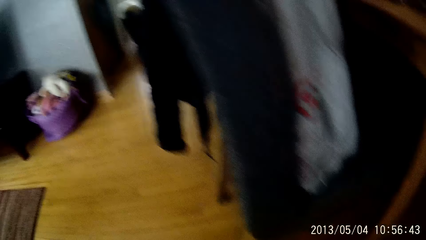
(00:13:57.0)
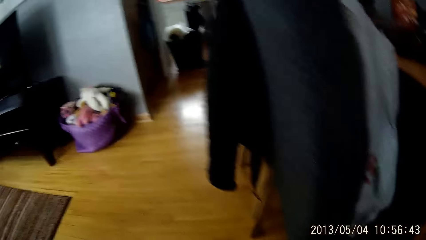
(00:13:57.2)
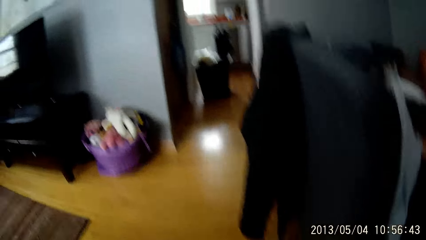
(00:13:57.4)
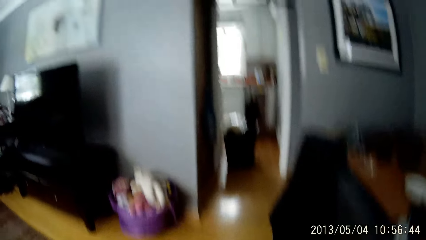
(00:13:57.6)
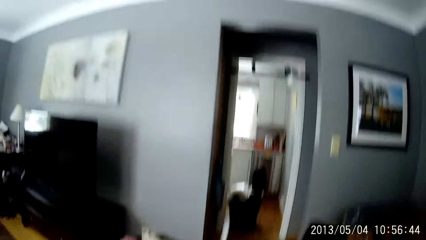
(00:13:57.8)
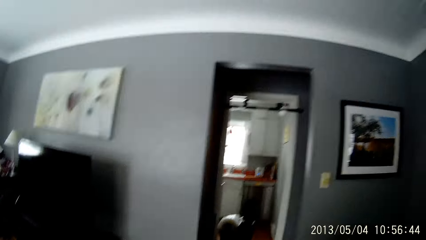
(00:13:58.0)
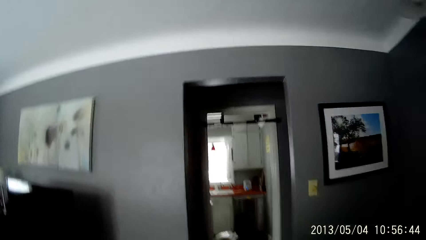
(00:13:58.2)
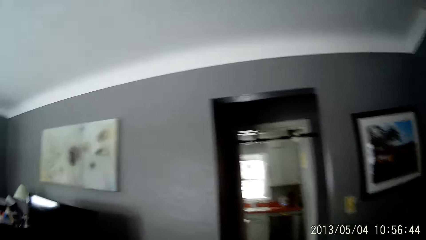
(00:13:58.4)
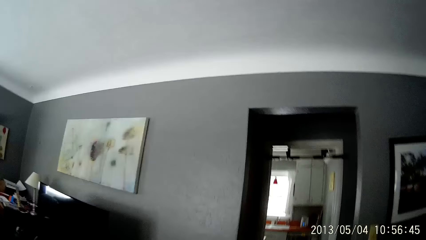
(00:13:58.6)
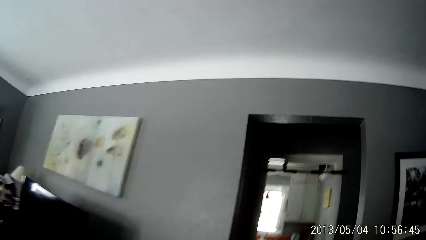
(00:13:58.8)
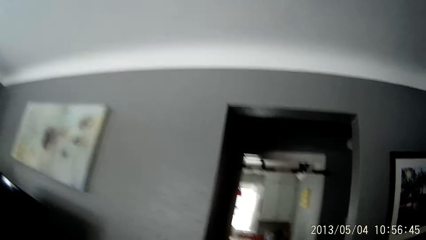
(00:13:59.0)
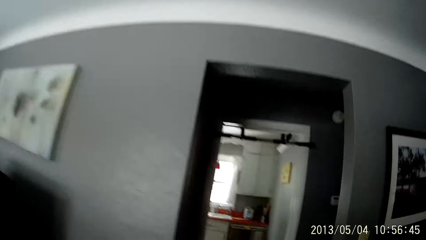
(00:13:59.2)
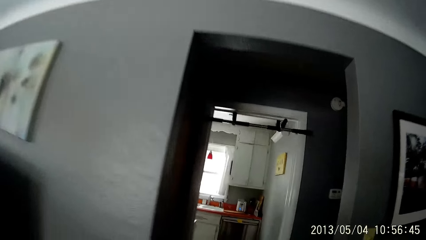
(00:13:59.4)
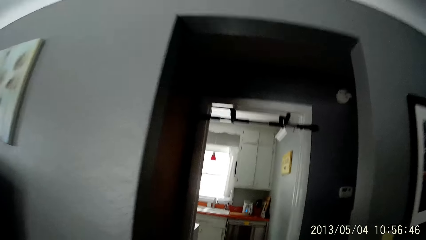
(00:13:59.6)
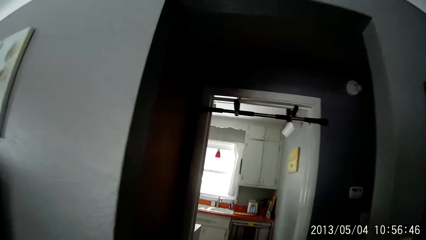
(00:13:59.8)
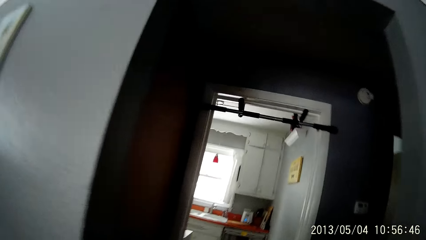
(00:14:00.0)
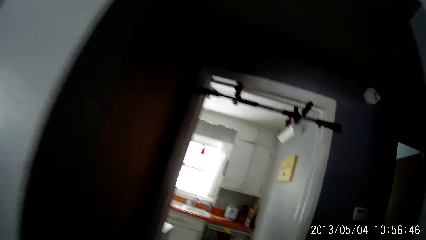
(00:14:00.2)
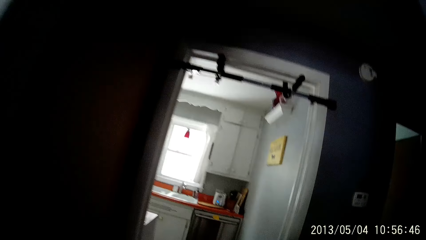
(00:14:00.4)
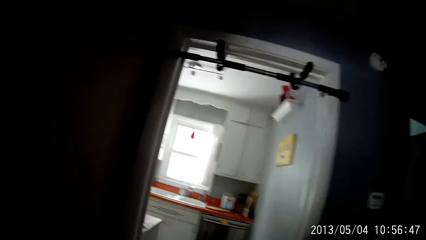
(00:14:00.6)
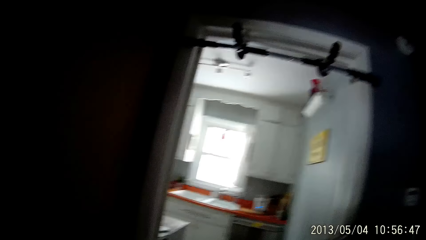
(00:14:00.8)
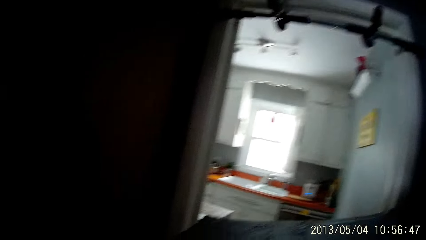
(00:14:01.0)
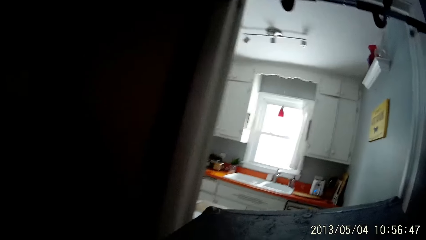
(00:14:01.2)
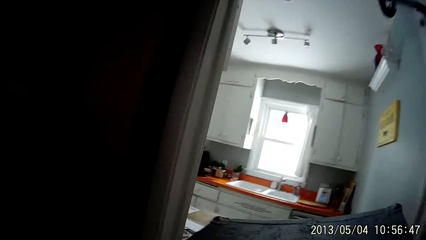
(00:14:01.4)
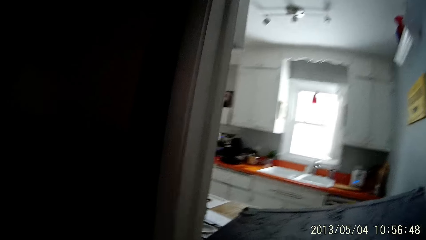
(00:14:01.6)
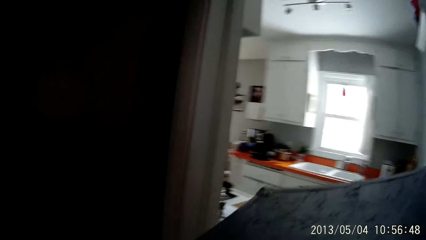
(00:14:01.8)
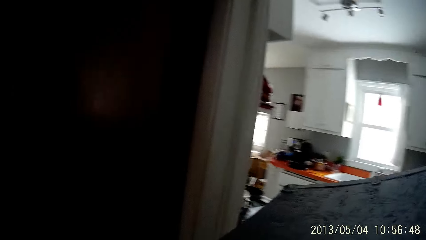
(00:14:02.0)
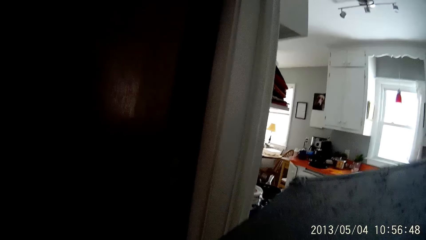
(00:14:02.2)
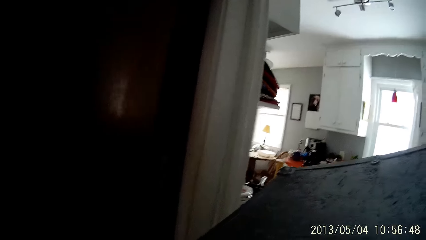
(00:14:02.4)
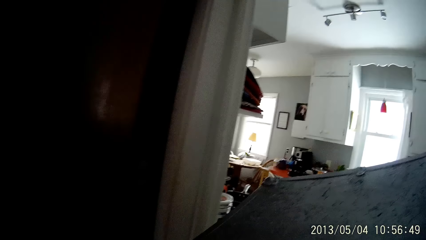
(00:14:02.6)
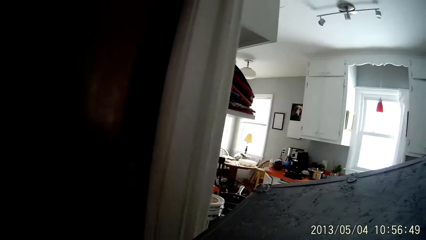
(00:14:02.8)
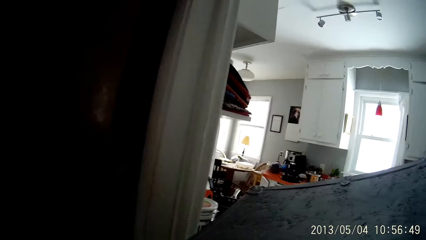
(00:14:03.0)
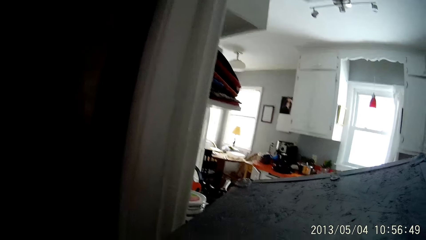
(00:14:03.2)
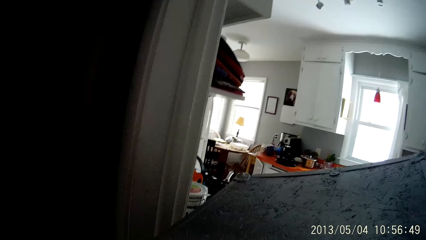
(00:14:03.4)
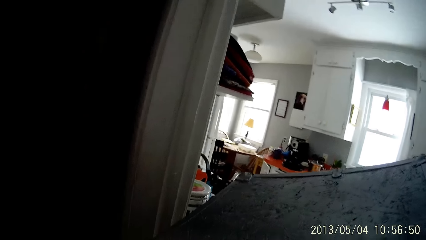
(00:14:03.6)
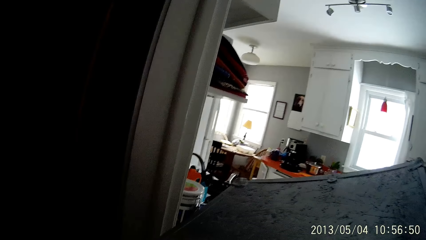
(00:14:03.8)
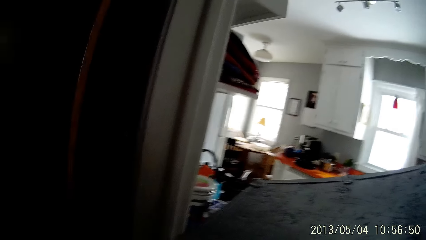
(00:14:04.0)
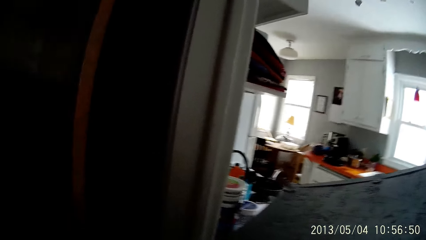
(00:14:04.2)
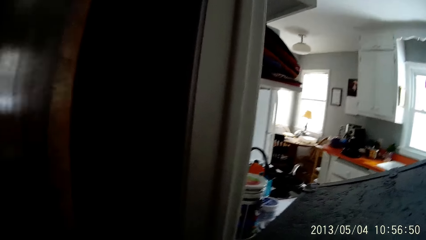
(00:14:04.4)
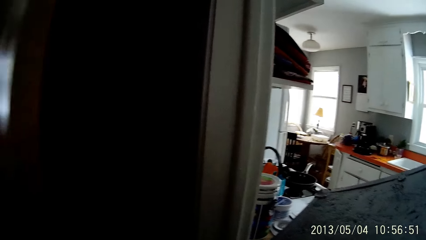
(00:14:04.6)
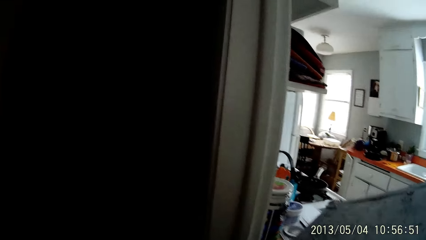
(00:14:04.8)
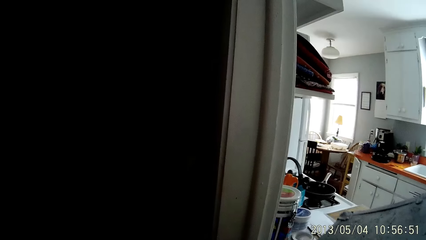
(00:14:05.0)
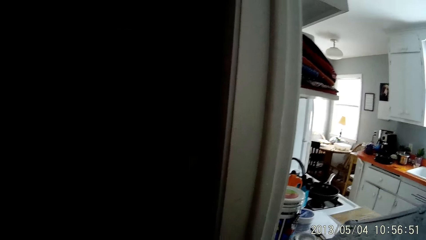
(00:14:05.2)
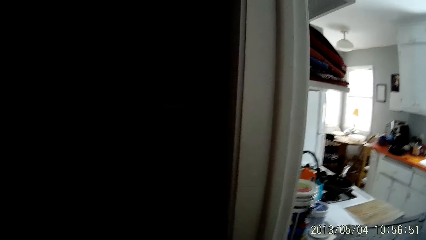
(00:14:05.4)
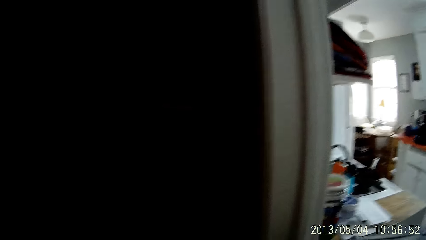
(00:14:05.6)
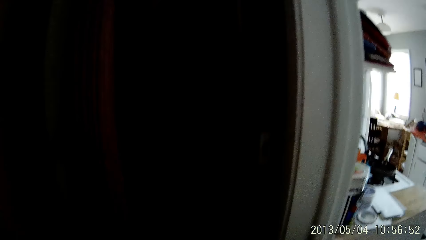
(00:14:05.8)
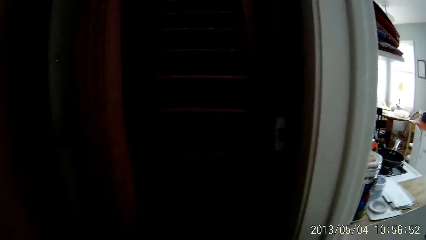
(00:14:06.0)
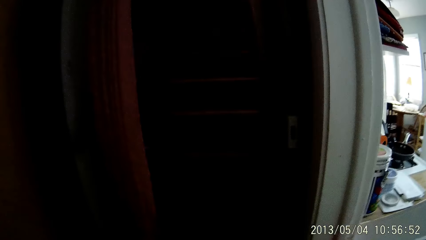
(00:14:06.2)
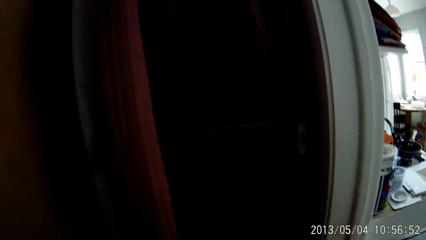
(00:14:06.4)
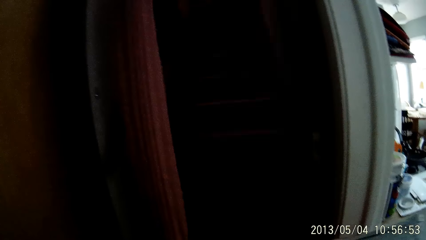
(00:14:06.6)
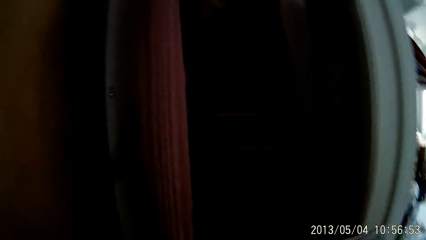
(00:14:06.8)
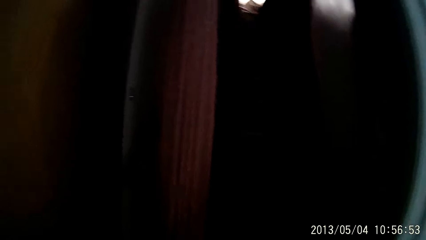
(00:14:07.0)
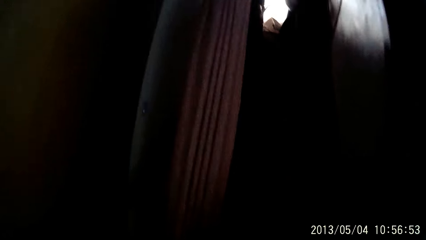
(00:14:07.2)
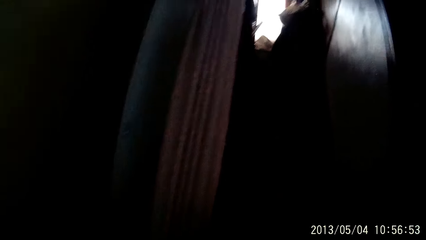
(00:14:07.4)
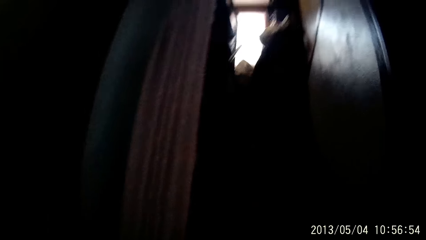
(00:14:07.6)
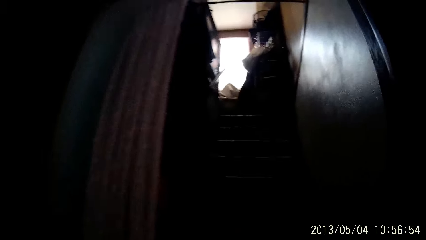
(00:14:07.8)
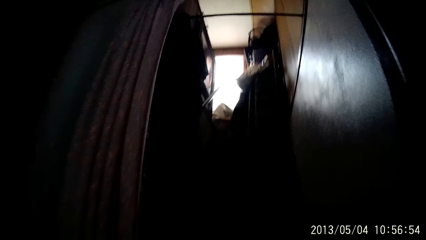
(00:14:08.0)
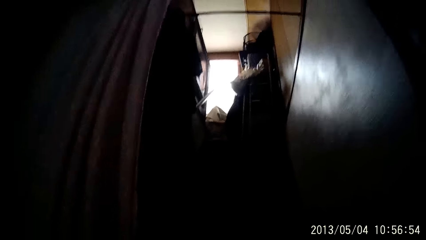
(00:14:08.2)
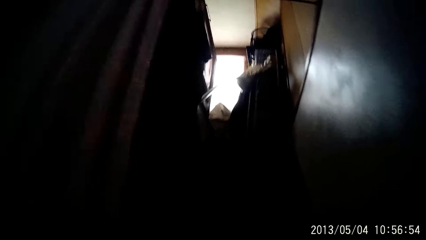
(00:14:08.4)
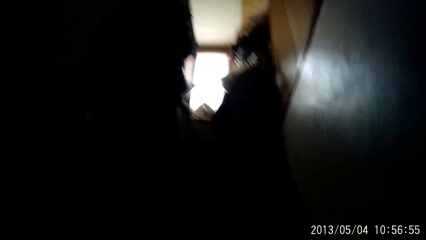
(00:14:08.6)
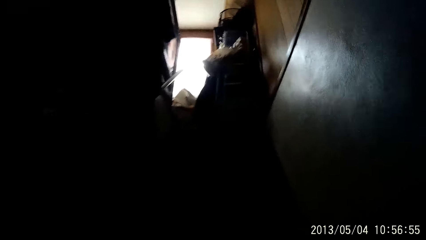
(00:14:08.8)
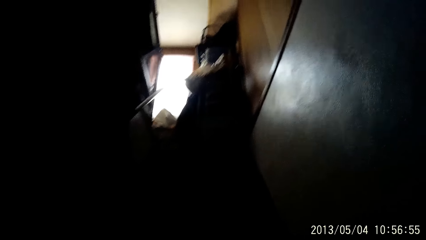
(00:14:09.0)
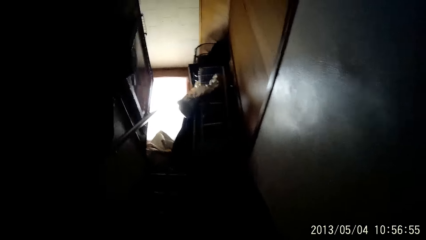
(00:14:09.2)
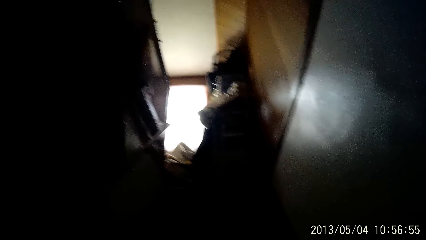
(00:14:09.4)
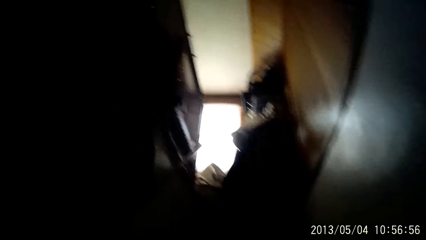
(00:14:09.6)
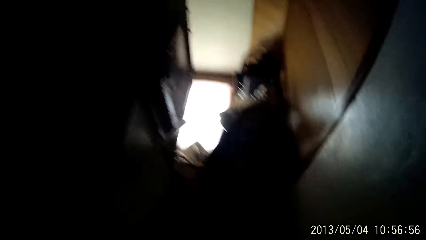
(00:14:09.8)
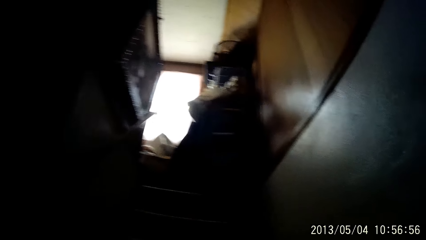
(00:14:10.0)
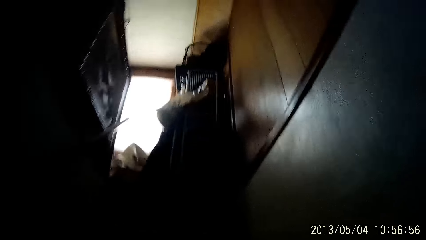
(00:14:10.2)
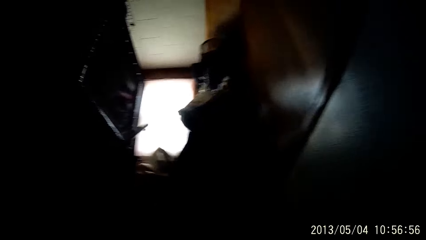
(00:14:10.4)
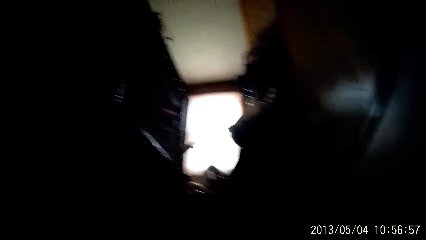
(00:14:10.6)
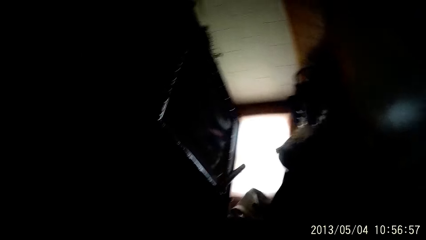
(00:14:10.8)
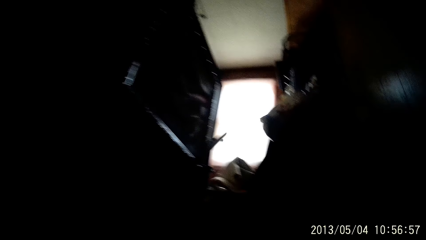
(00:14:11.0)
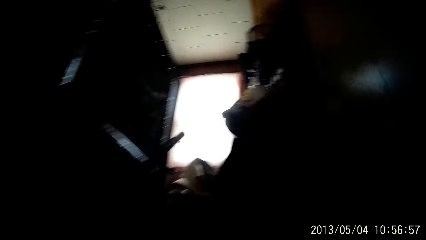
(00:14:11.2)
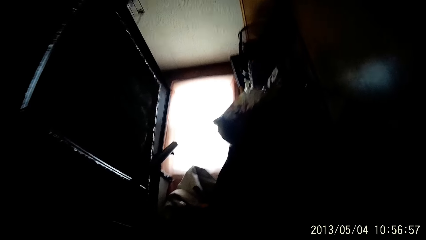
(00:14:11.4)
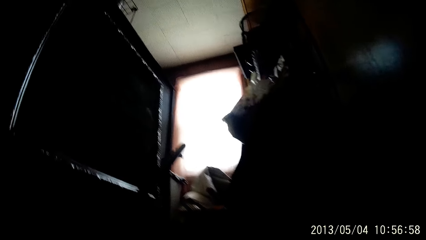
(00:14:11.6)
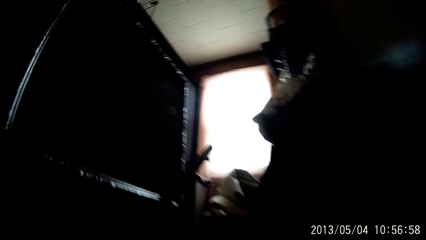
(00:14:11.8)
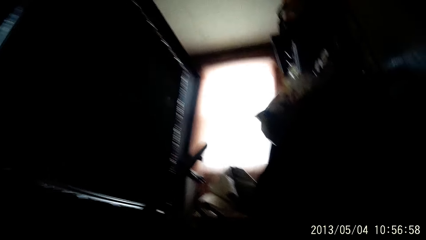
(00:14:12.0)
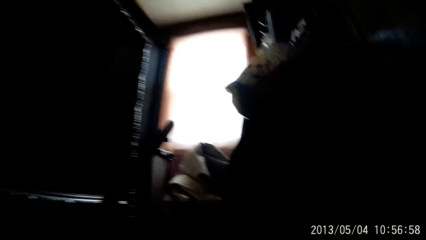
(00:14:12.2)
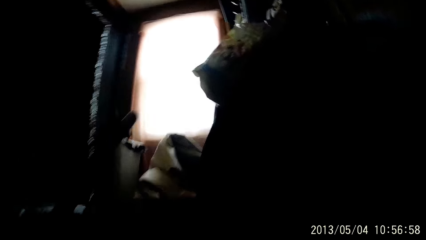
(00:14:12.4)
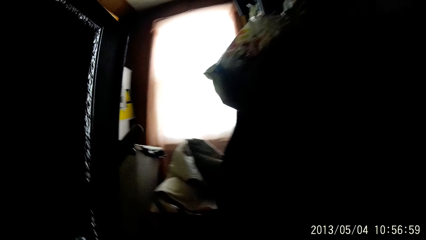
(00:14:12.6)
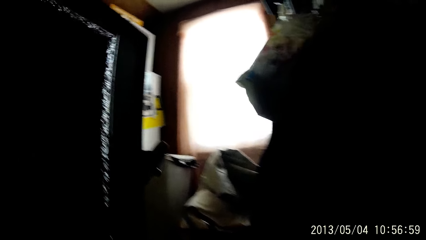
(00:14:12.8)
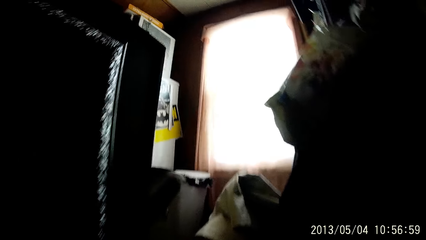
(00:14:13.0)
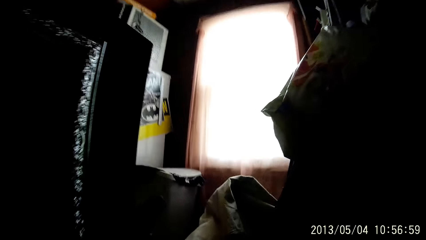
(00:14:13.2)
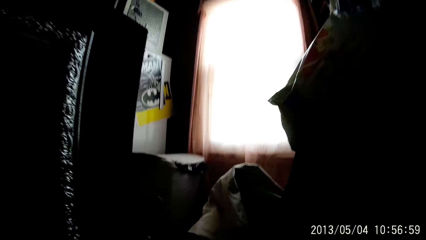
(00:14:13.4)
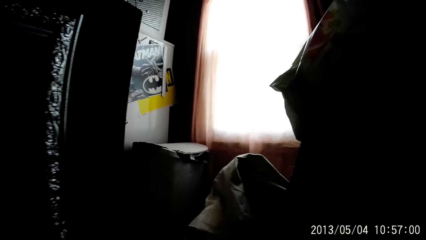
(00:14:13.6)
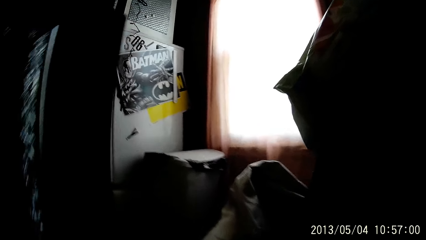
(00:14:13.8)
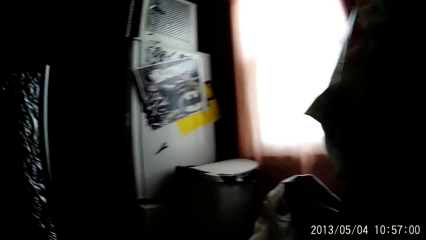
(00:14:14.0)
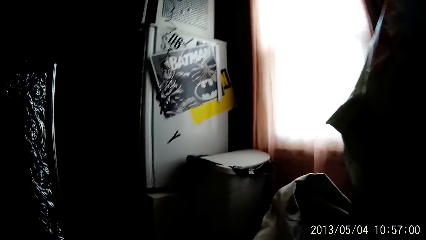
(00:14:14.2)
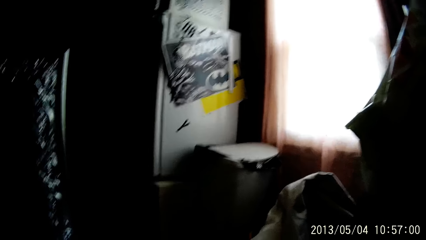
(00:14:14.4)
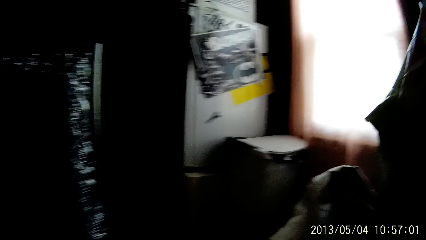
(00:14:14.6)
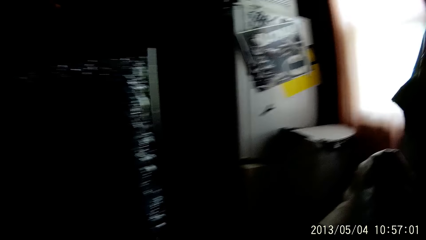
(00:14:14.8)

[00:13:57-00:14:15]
The camera wearer walks around. They walk into a lobby. They walk around again. They carry a cabinet. They look around. They climb up a staircase. They walk around. They walk around again.
